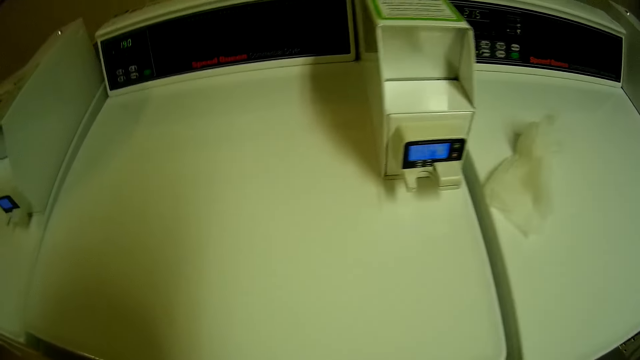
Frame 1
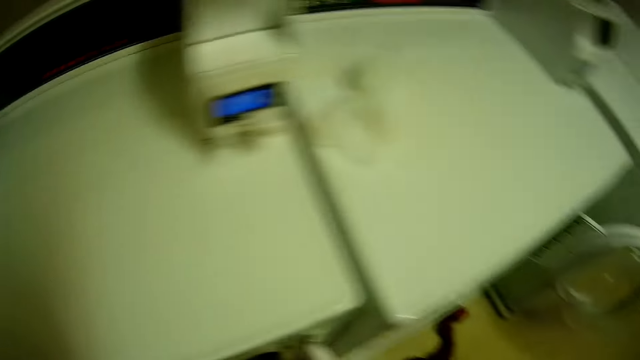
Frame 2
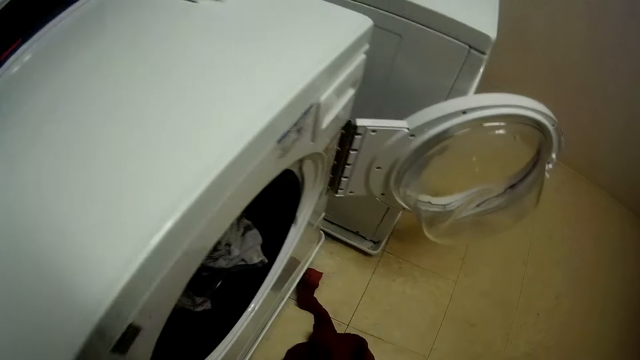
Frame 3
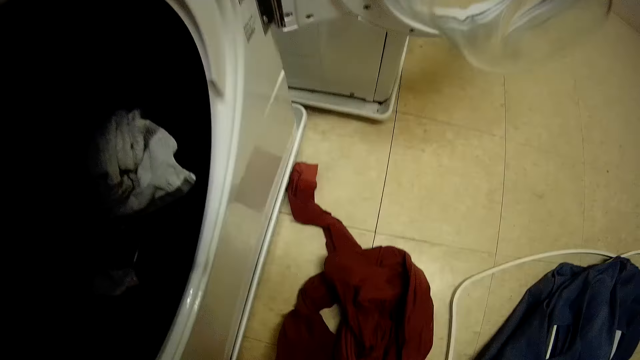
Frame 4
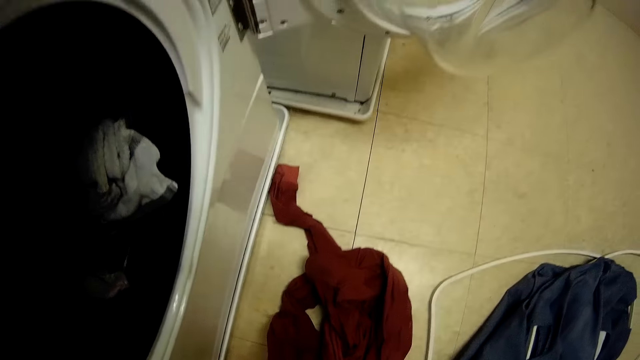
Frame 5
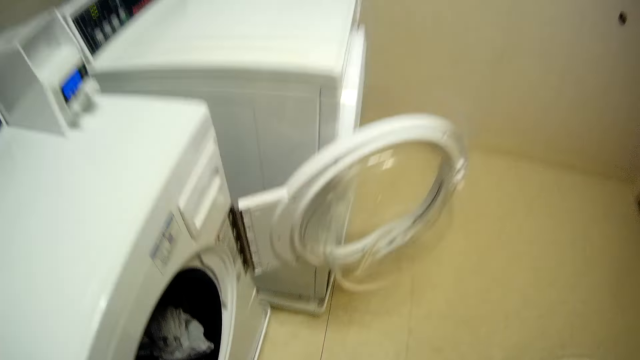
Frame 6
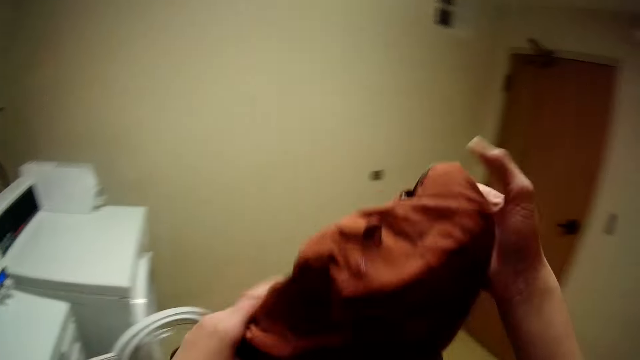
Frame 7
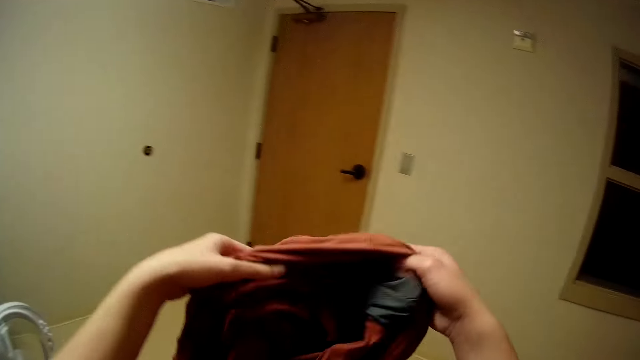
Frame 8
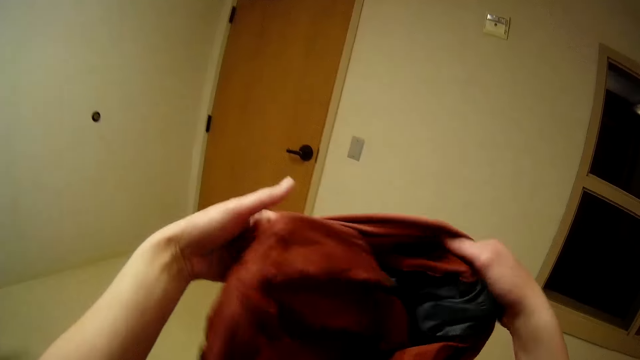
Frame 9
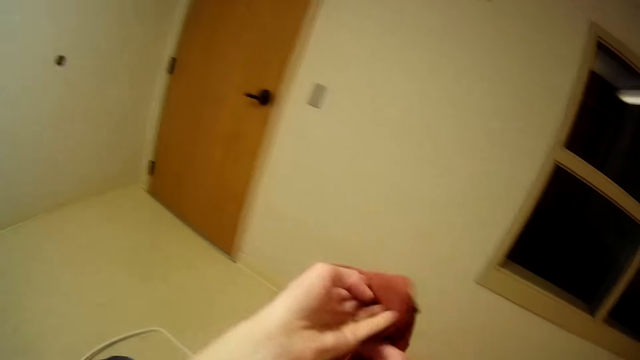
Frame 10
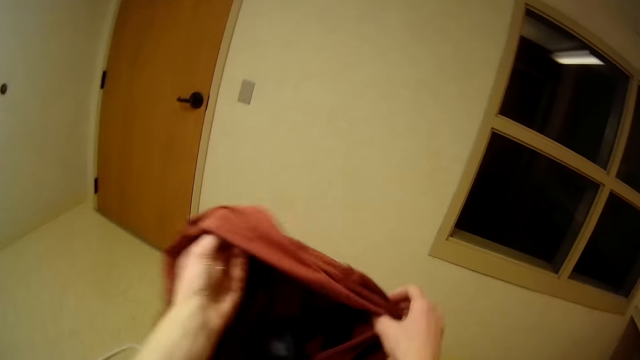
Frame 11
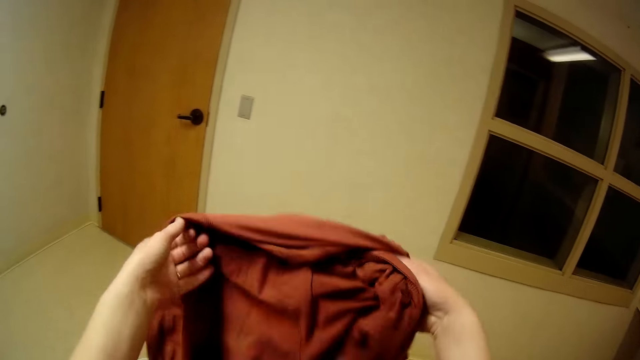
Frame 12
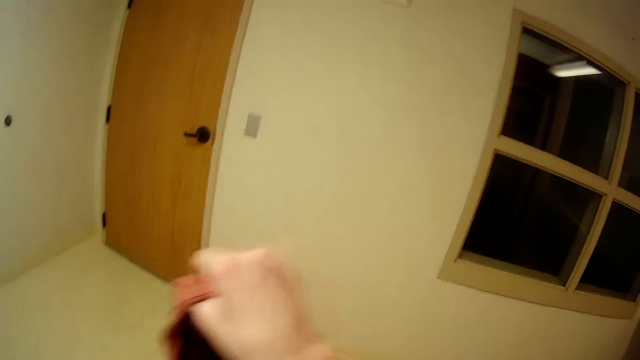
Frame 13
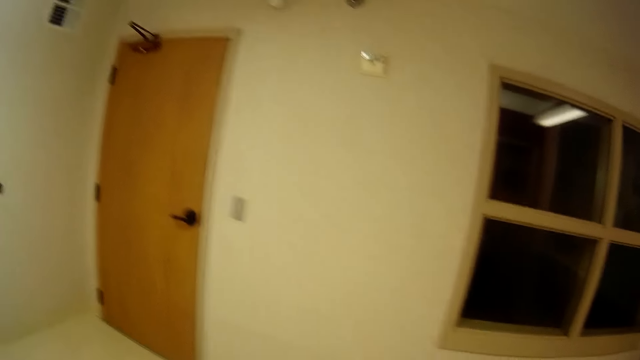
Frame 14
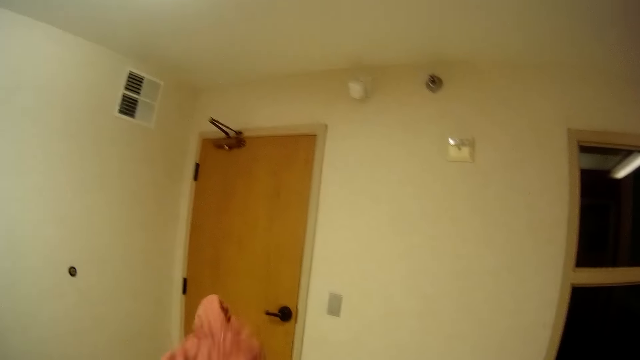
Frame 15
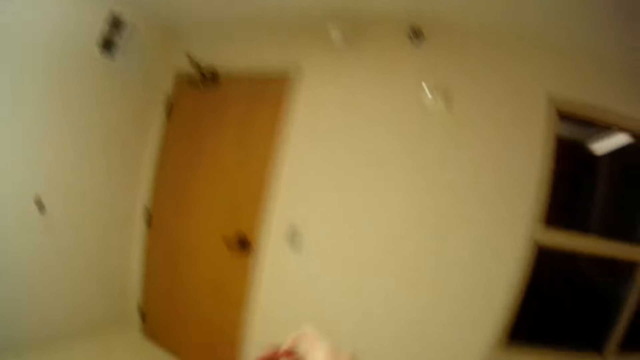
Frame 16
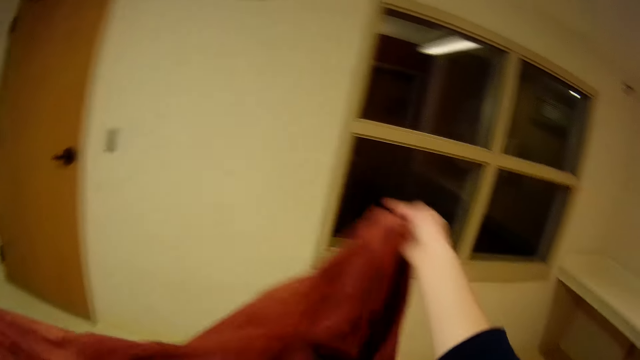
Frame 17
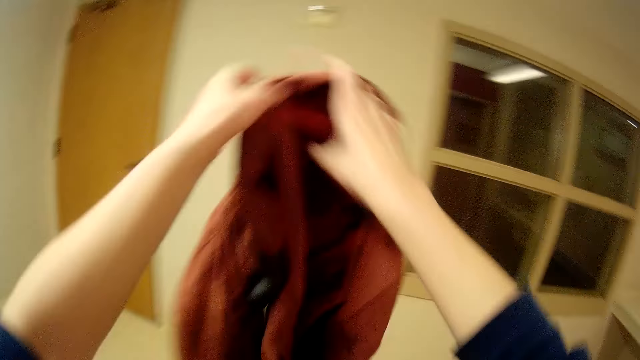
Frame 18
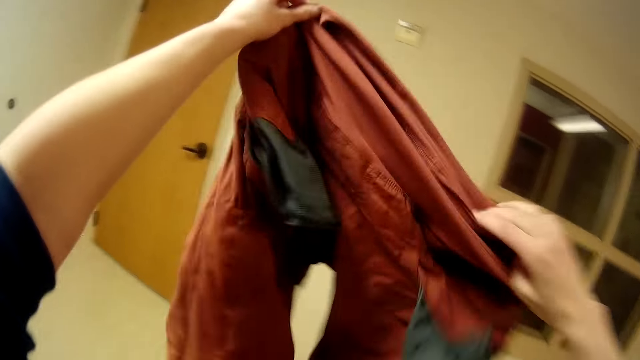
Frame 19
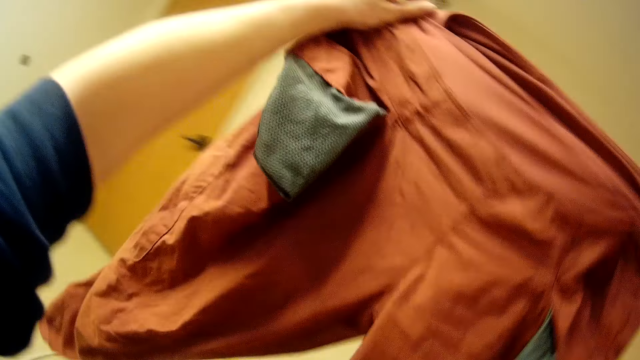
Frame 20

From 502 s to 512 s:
The camera wearer picks pants from the floor. She turns the pants with her hands.

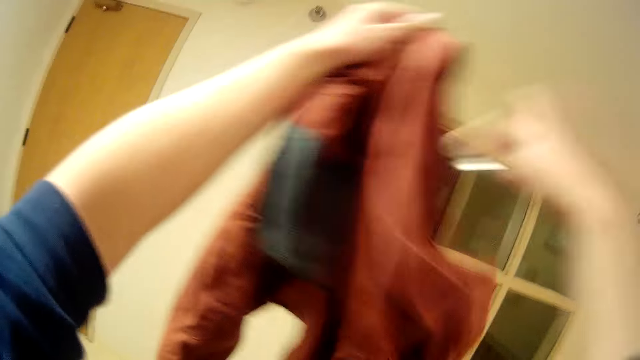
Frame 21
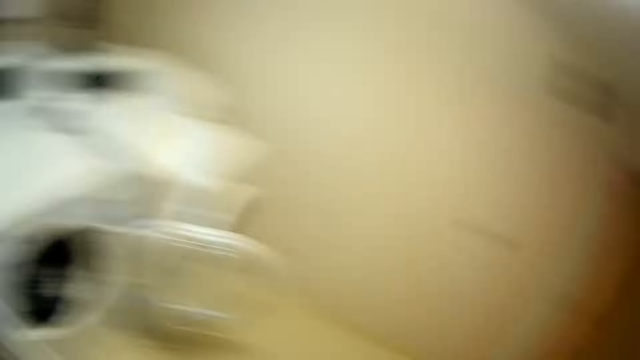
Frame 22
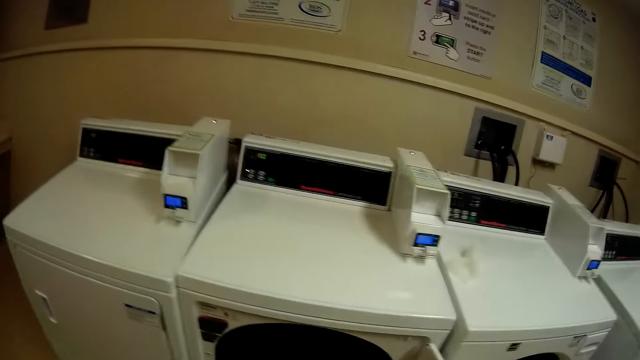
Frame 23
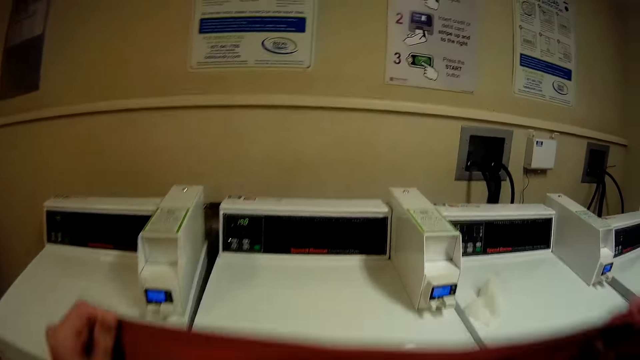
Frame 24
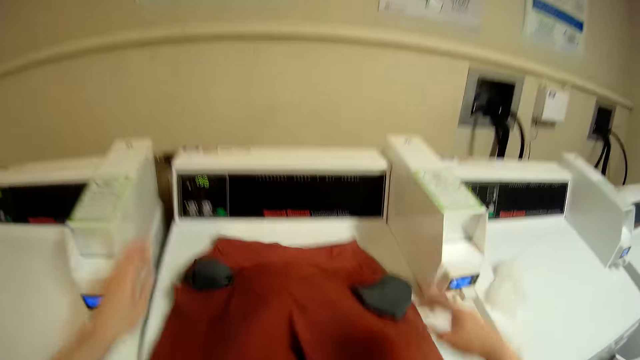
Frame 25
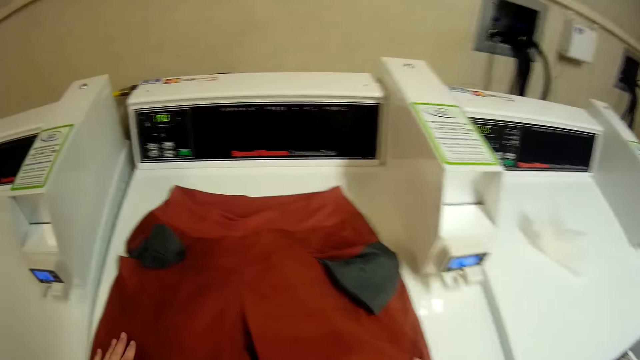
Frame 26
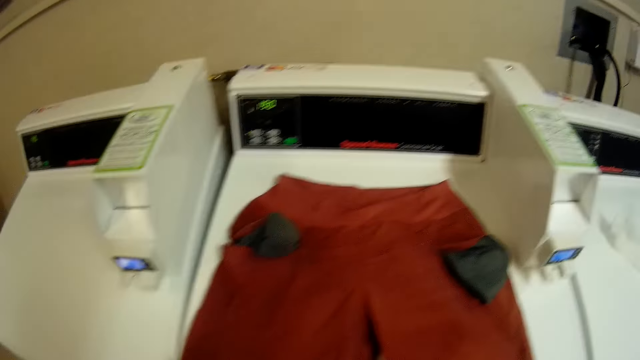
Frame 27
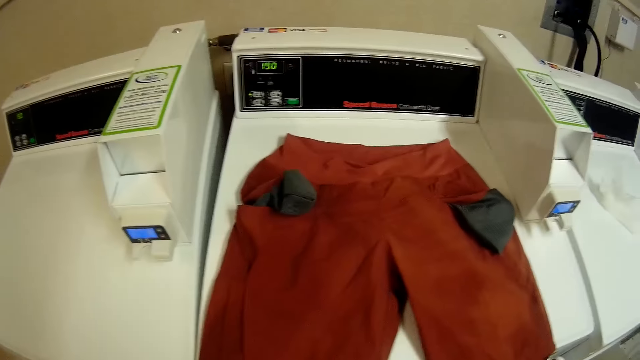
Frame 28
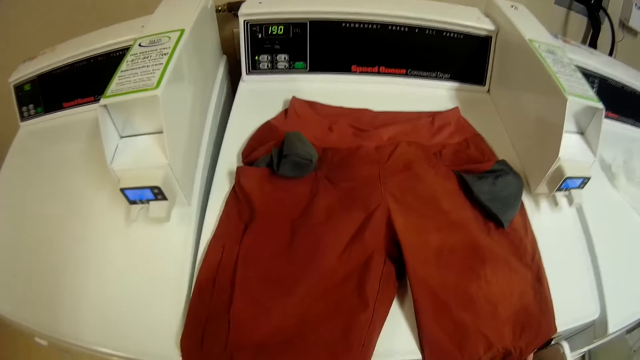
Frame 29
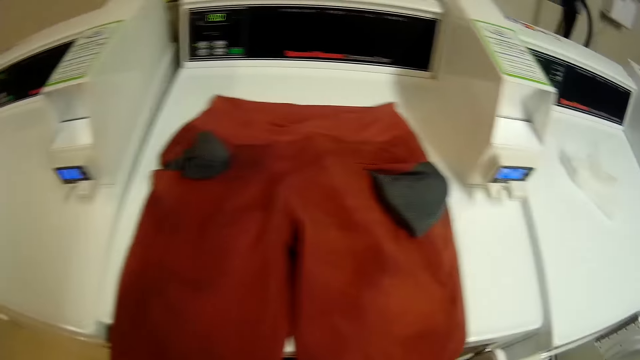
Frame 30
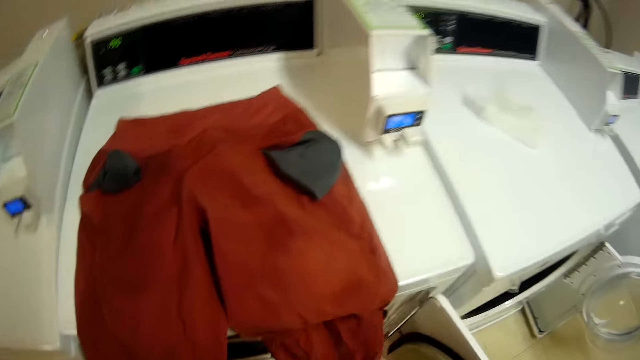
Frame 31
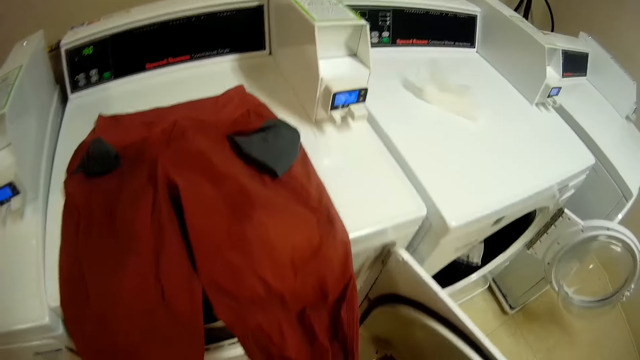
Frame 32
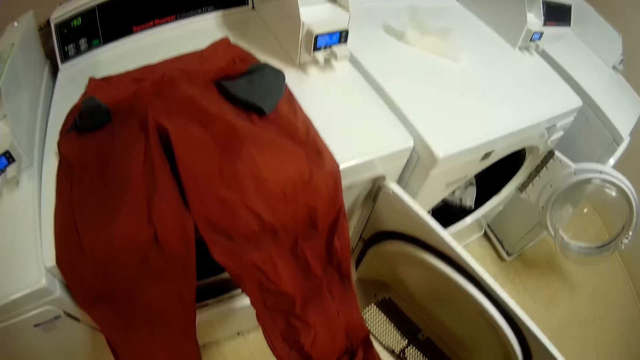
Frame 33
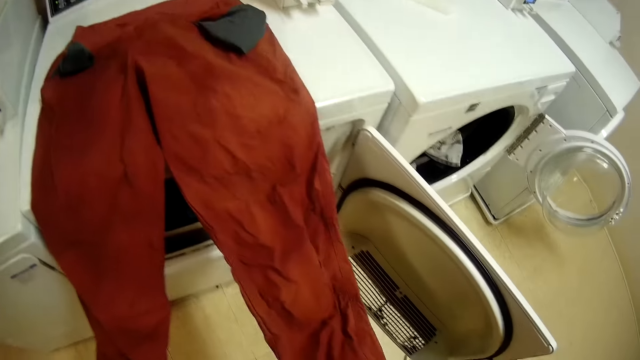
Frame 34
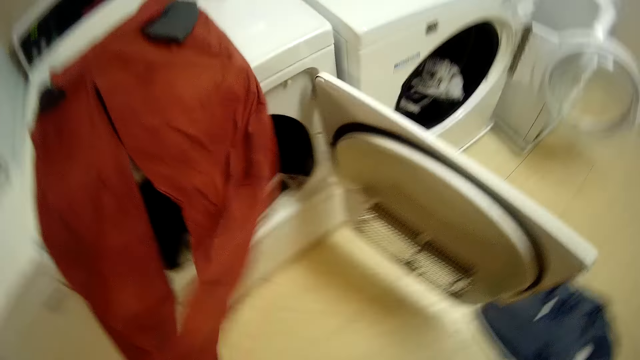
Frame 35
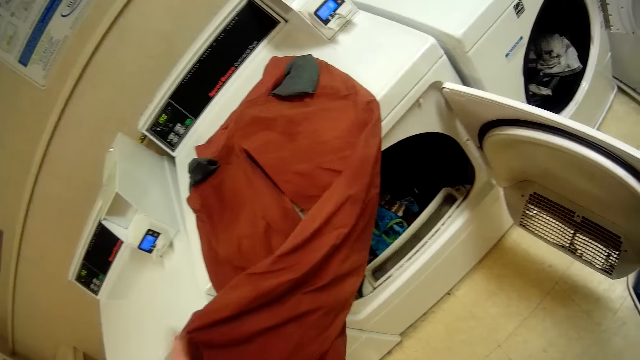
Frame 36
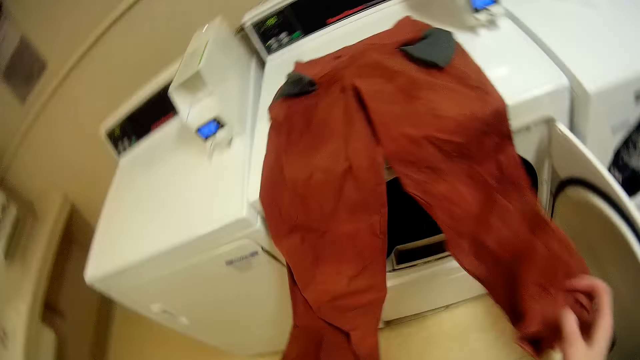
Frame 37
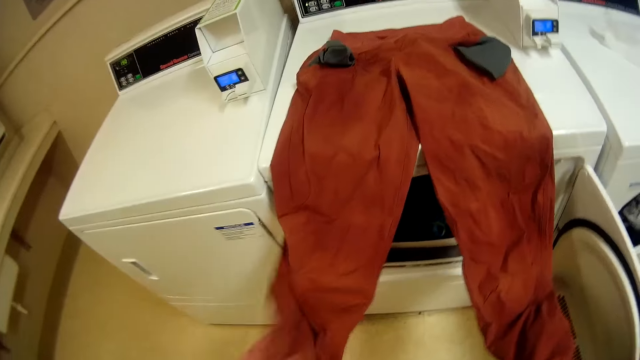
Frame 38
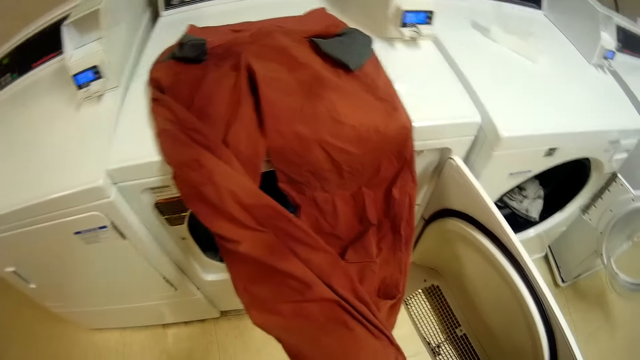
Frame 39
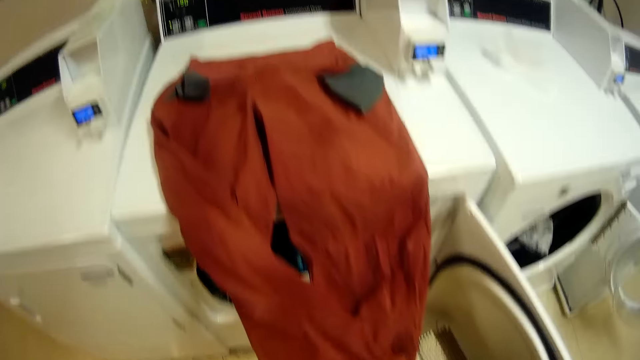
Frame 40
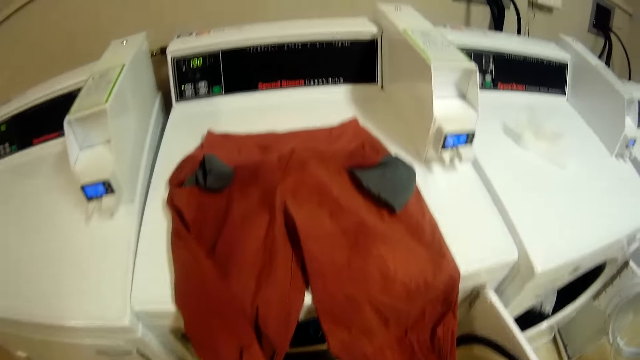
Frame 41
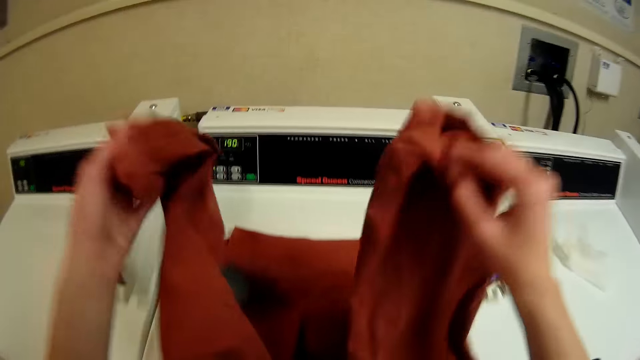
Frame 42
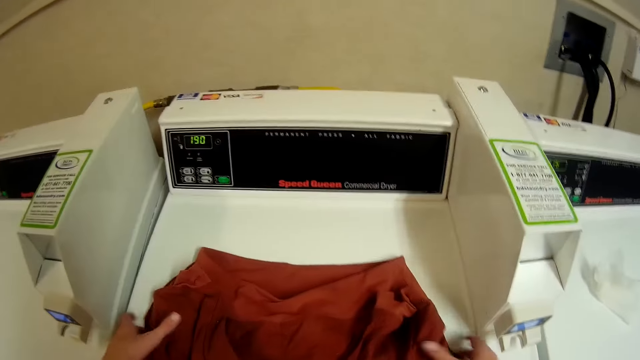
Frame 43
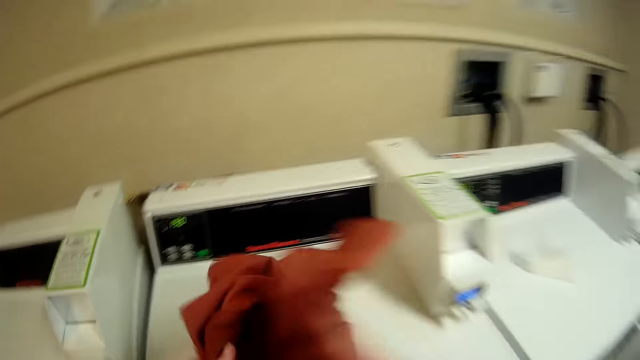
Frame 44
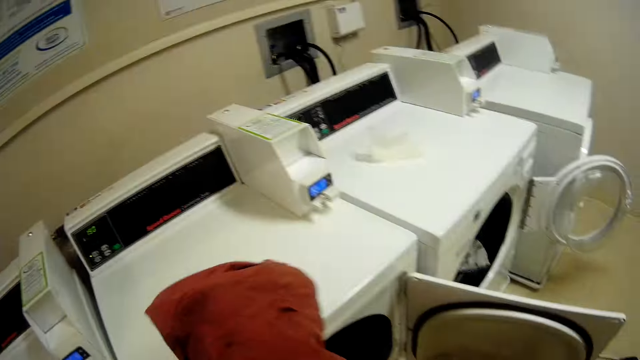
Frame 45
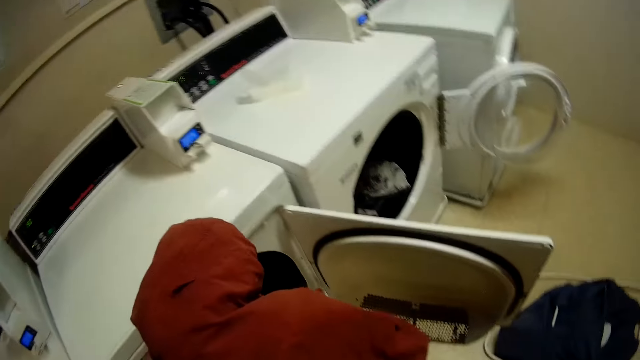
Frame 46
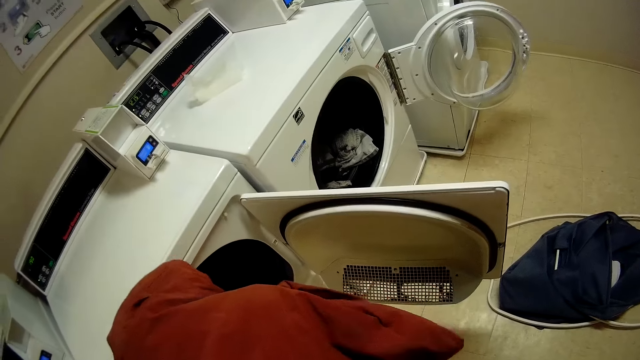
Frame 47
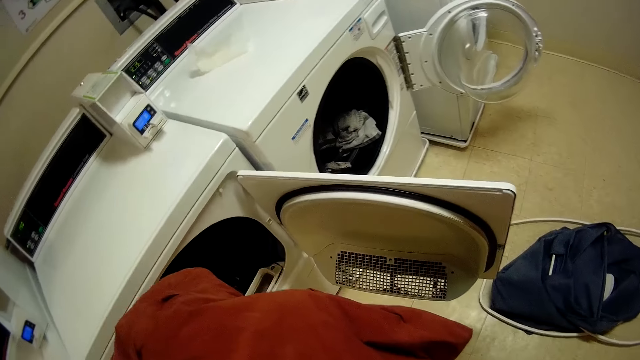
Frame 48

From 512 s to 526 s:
The camera wearer puts the pants on the washing machine. She moves the pants with her hand. She moves the pants with her hand again. She picks the pants from the washing machine.
